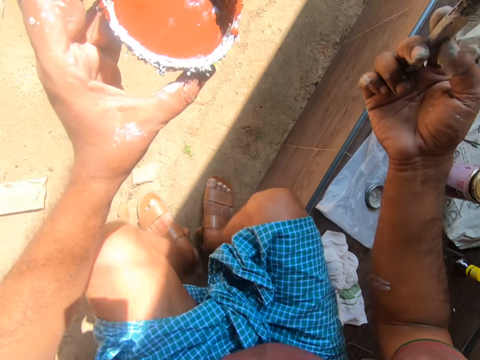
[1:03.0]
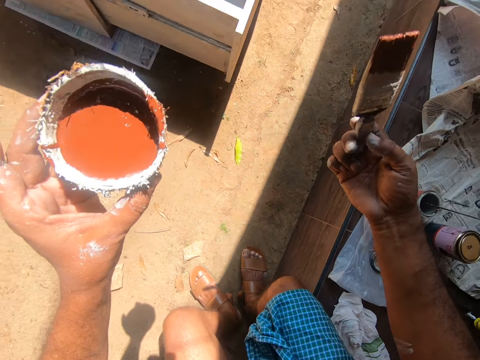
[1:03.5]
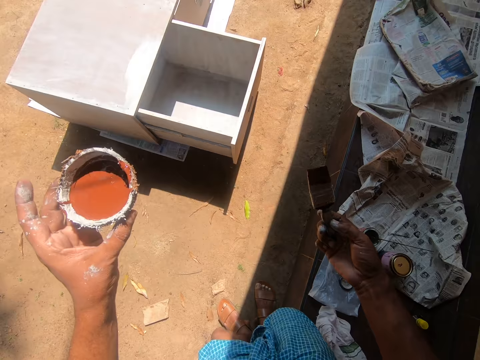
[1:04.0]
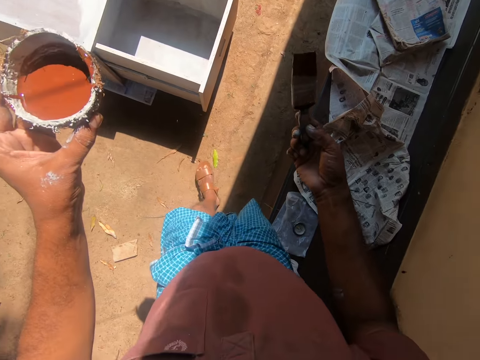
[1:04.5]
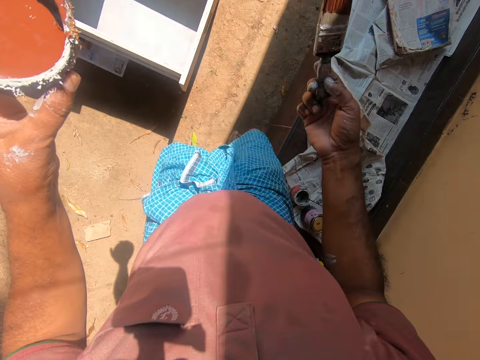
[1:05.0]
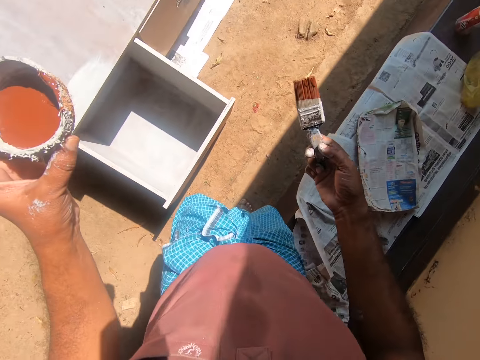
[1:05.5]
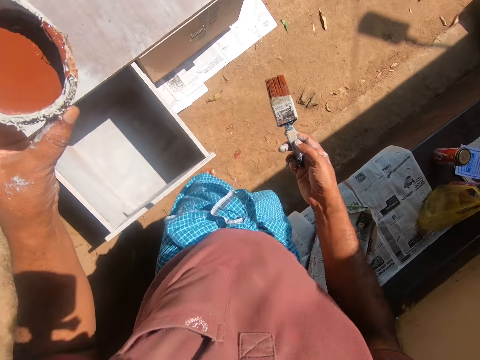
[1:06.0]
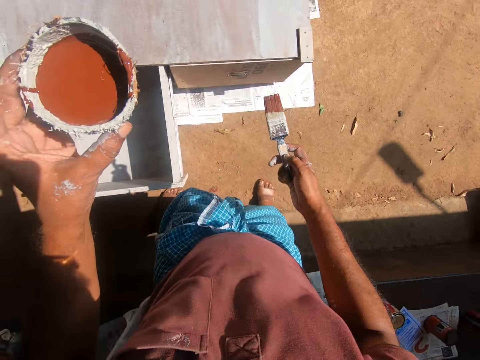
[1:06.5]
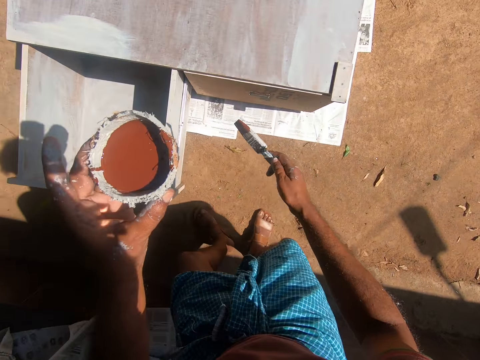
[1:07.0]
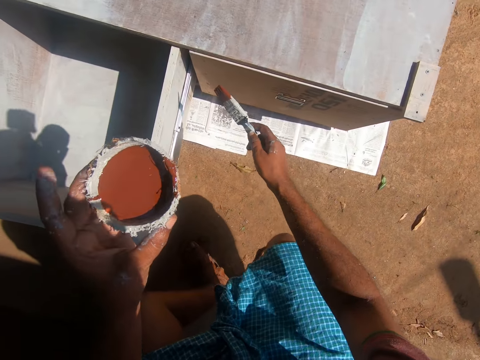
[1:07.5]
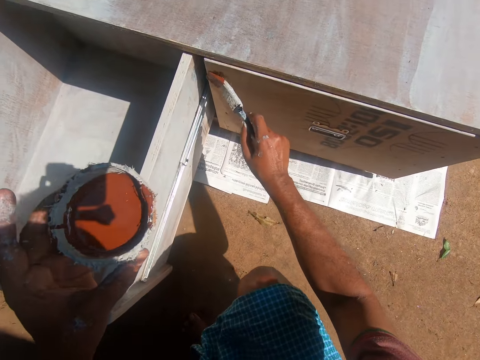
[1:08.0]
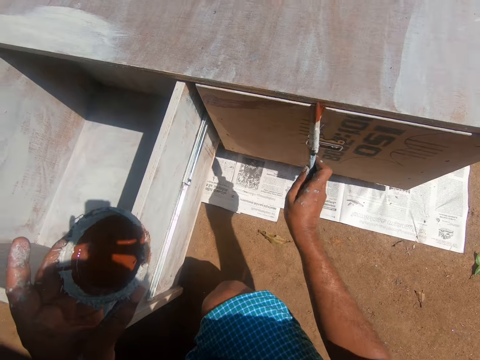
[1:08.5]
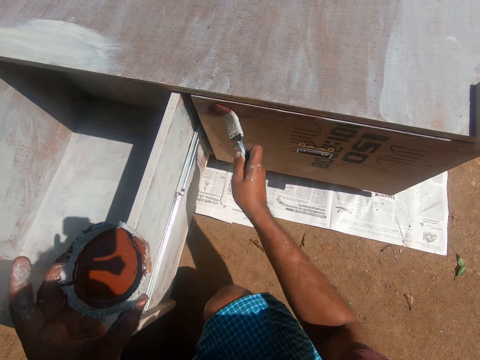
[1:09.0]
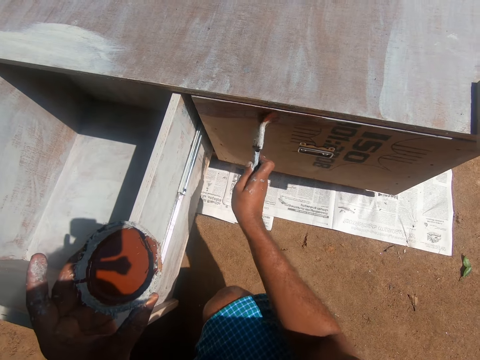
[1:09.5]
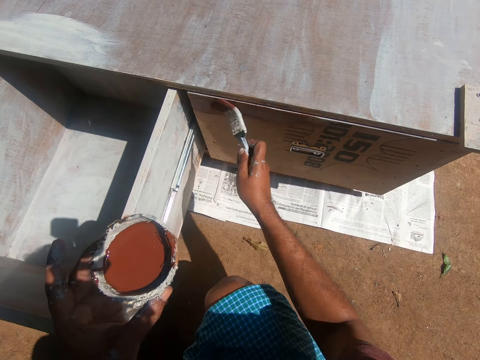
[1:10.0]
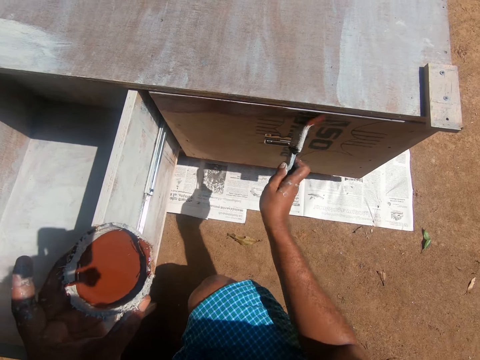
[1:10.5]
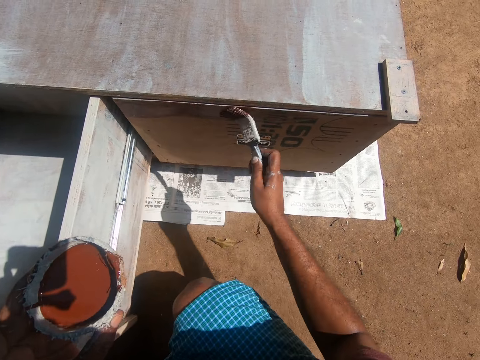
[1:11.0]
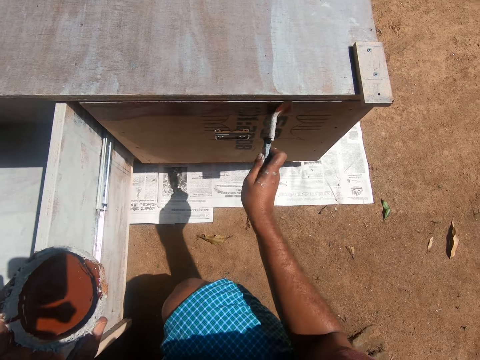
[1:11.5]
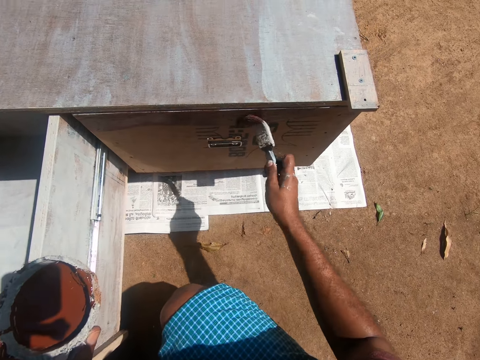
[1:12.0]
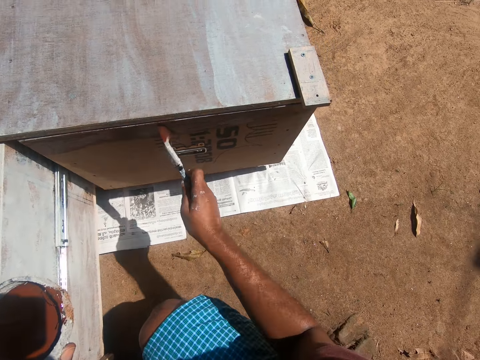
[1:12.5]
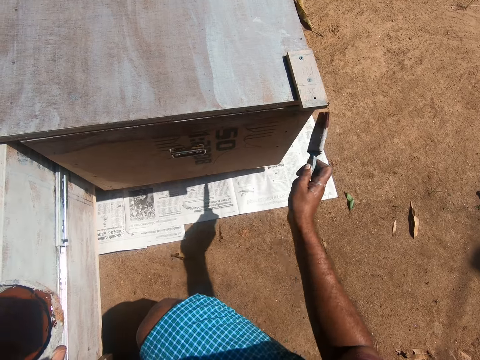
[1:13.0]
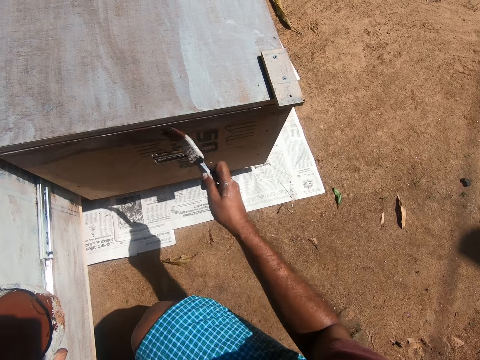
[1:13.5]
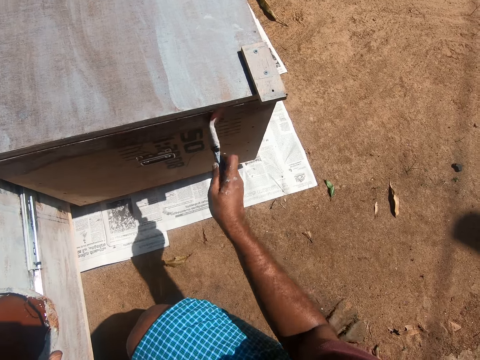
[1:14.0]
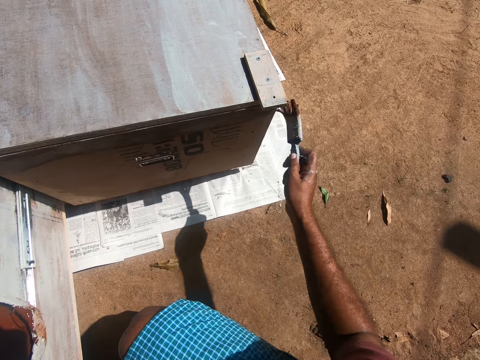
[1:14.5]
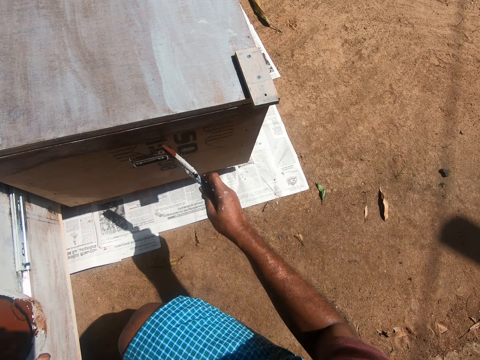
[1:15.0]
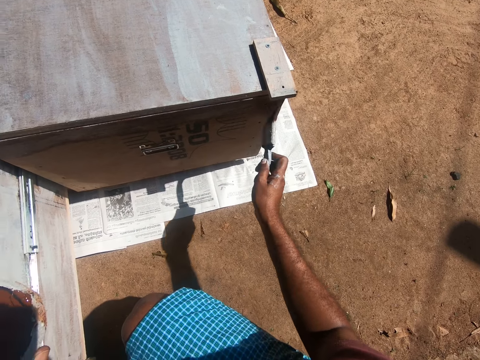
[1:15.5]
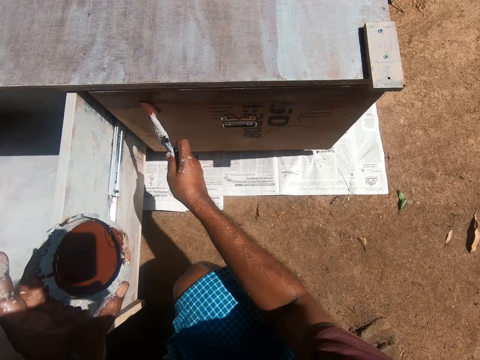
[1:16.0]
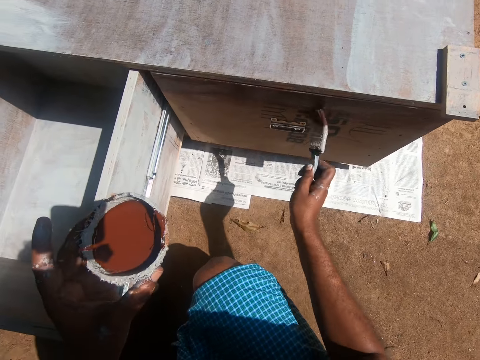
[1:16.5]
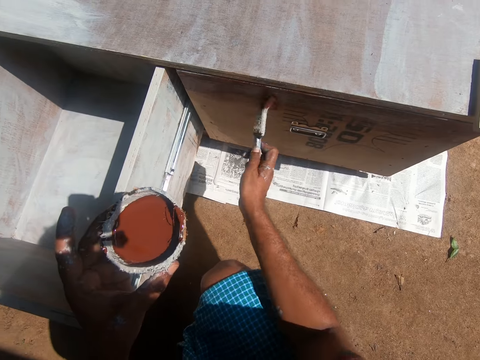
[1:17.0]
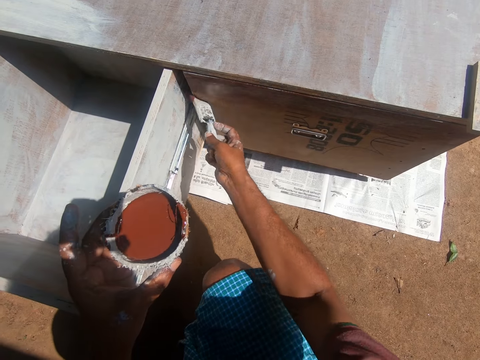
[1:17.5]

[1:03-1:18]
The camera wearer turns and stands up. They walk towards the furniture. They bend. They stand. They paint a cabinet with the paint brush.

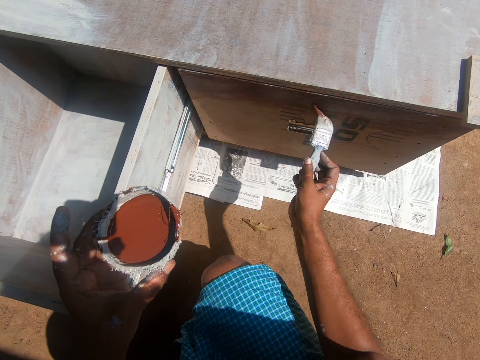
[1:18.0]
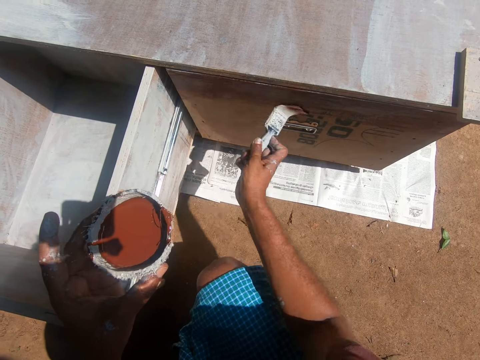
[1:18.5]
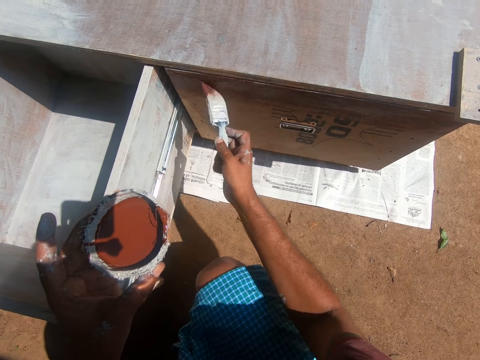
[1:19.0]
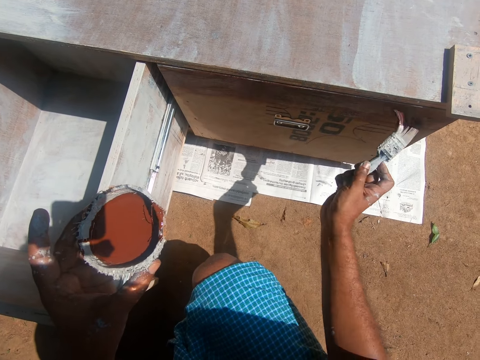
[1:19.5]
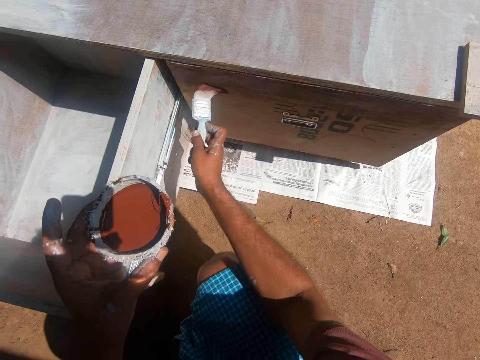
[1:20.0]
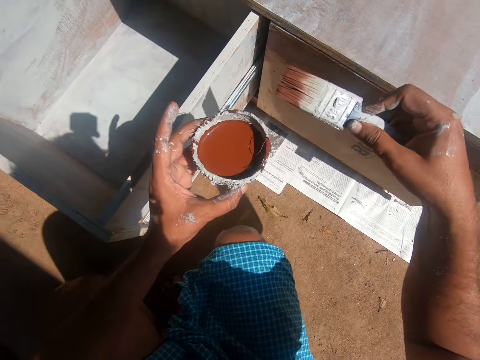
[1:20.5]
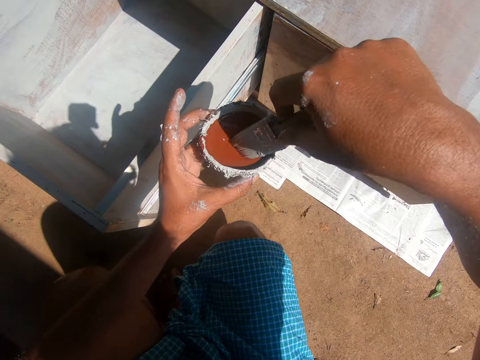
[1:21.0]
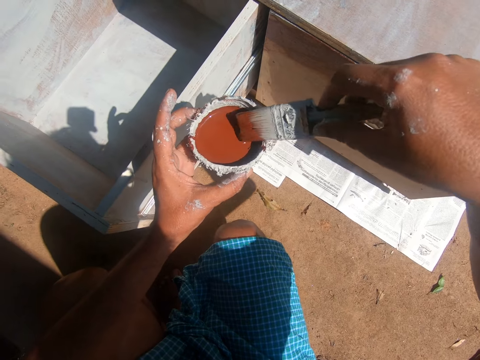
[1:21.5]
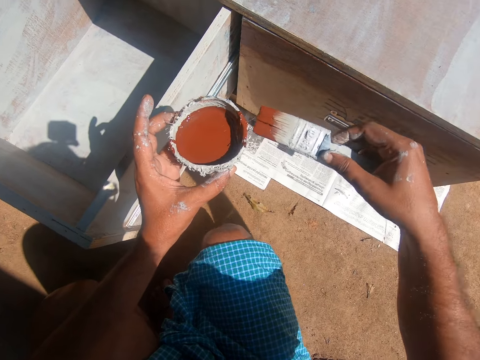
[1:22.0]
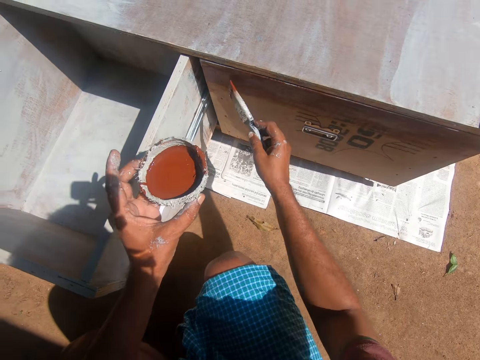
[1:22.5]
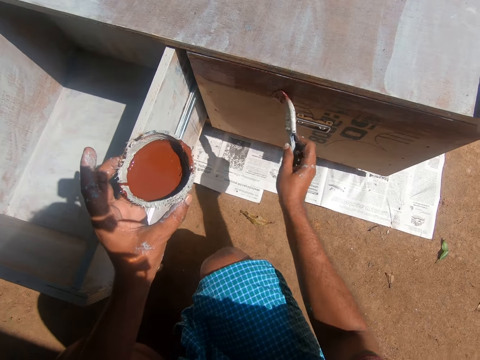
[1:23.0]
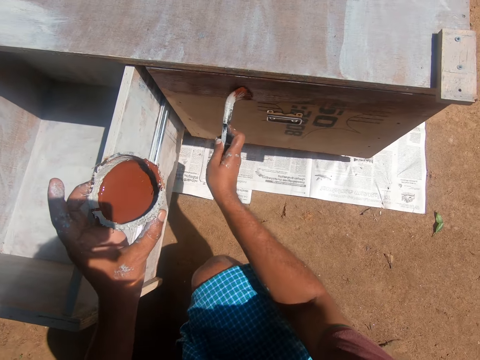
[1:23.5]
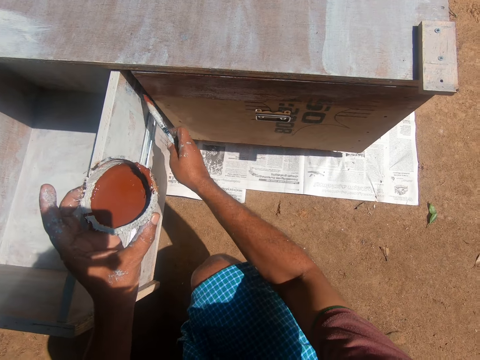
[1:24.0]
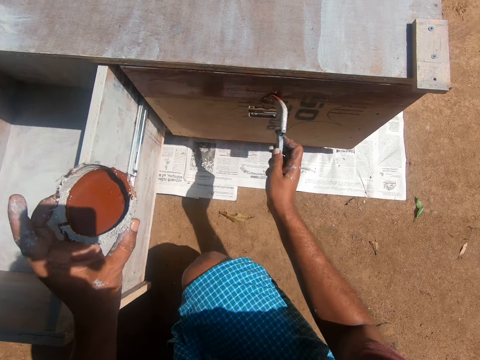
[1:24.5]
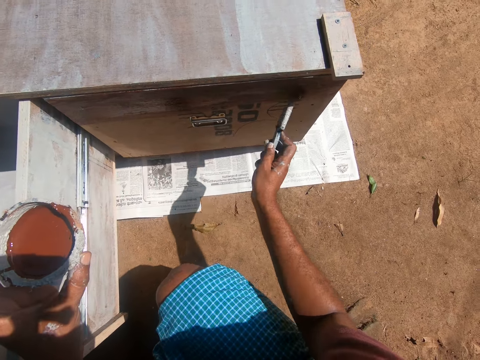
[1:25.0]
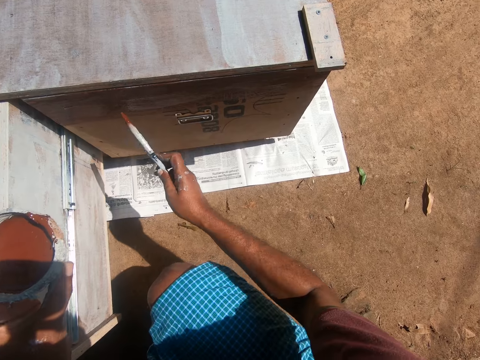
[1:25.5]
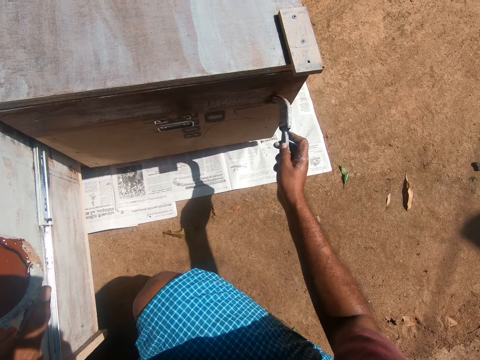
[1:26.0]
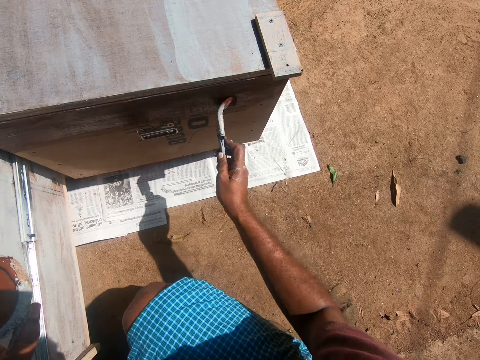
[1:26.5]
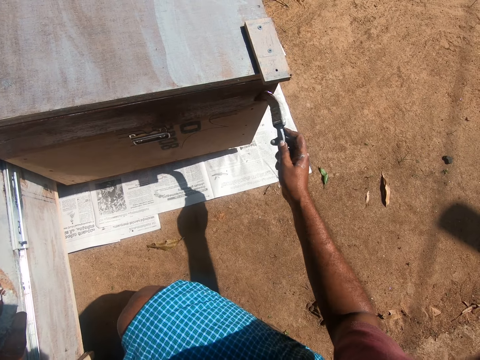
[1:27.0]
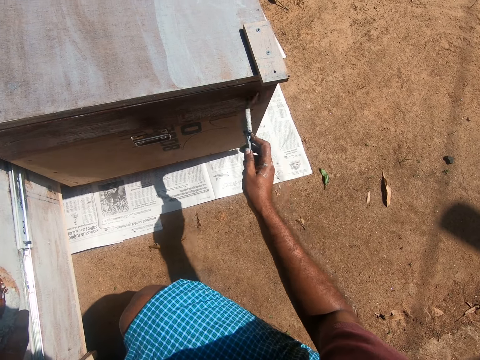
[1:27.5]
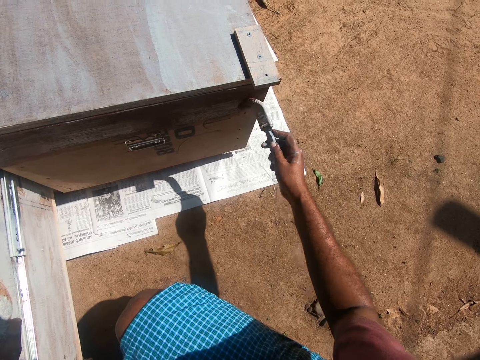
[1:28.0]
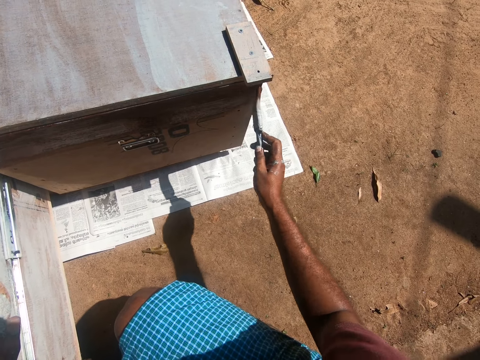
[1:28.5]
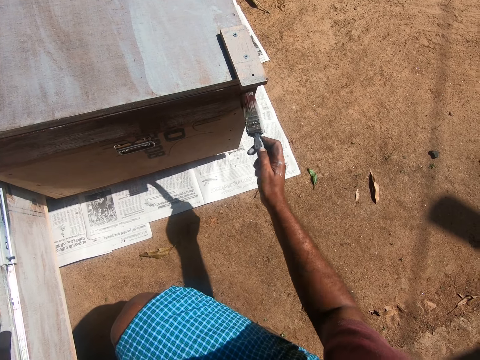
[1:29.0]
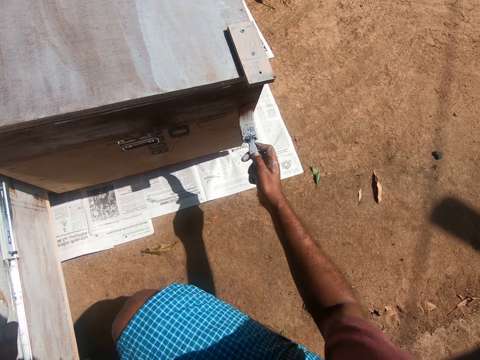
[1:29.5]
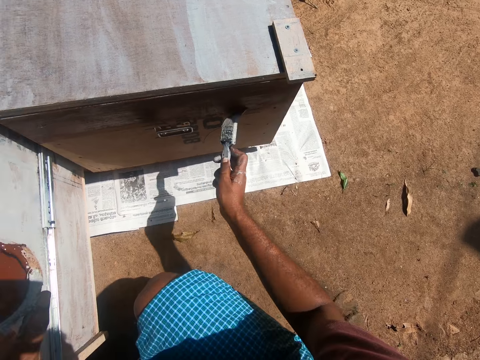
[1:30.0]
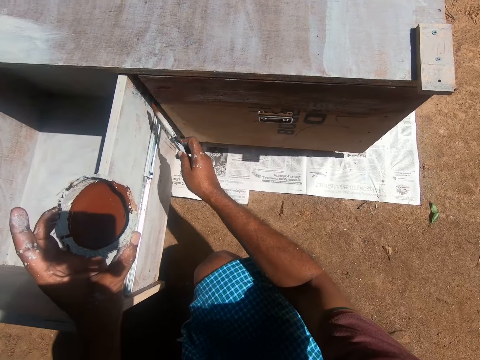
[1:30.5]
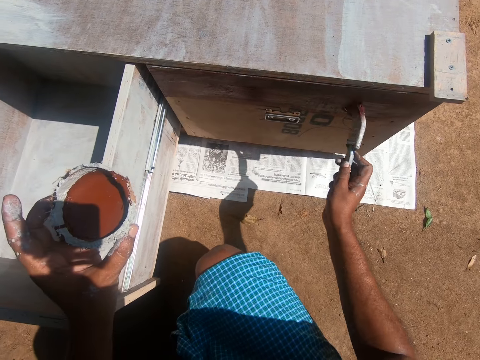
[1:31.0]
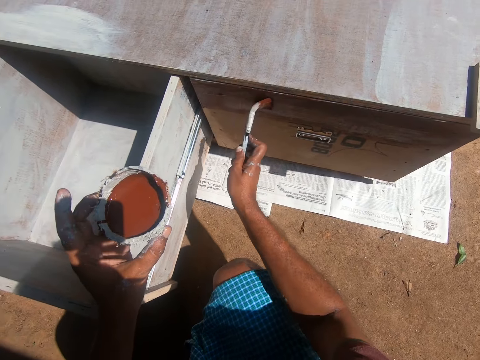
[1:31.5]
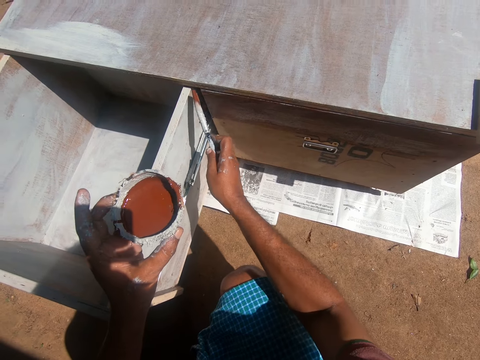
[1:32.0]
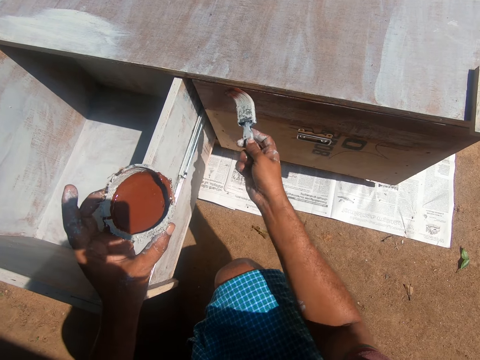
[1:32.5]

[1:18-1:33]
The camera wearer lifts the paint brush from the cabinet. They dip the paint brush into the coconut shell which has paint. They scoop paint in the tin with the paint brush and wipe excess paint from the brush on the tin. They remove the paint brush from the paint. They move the paint brush near the cabinet and paint the cabinet with the paint brush.
